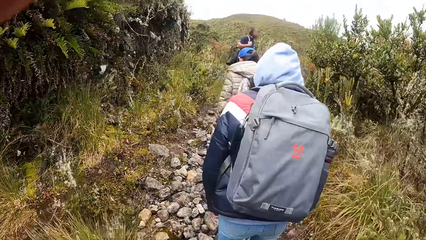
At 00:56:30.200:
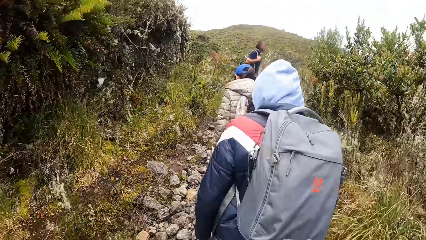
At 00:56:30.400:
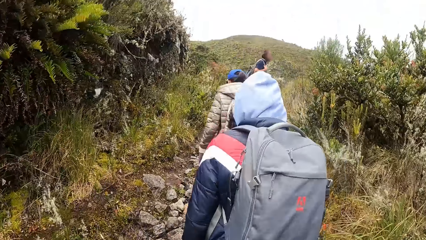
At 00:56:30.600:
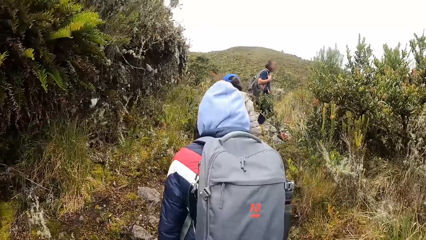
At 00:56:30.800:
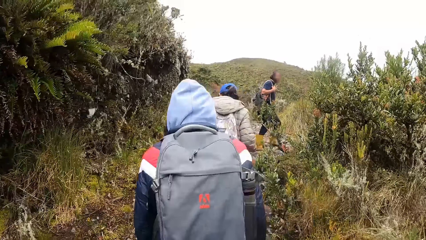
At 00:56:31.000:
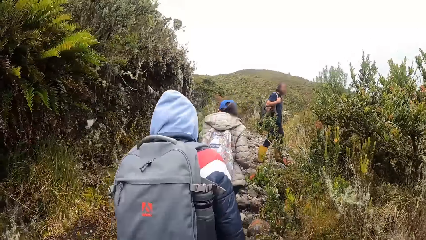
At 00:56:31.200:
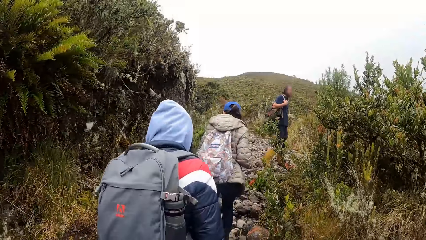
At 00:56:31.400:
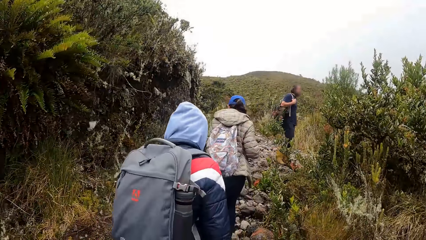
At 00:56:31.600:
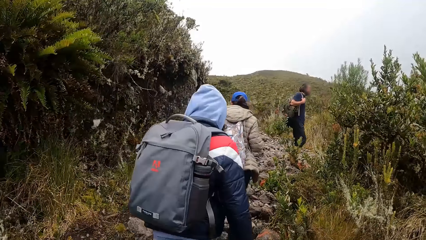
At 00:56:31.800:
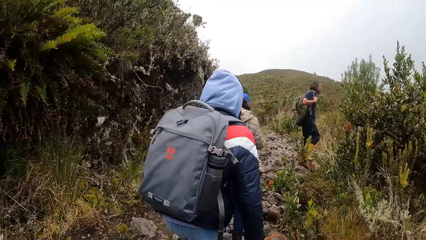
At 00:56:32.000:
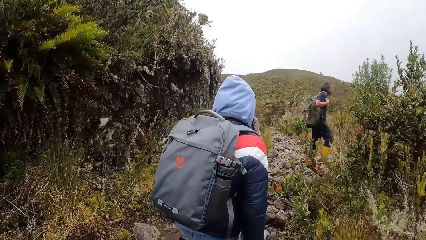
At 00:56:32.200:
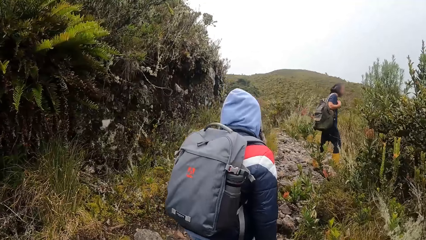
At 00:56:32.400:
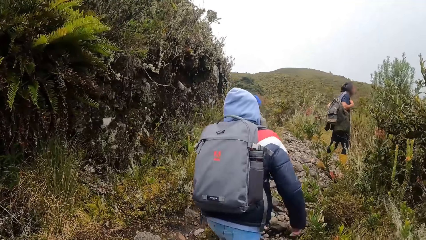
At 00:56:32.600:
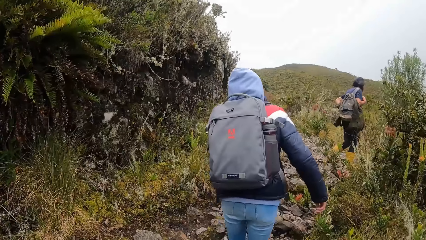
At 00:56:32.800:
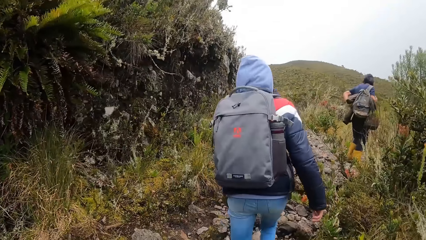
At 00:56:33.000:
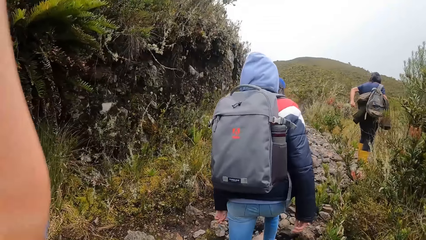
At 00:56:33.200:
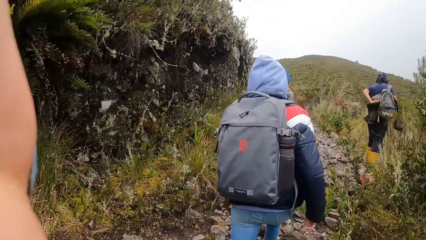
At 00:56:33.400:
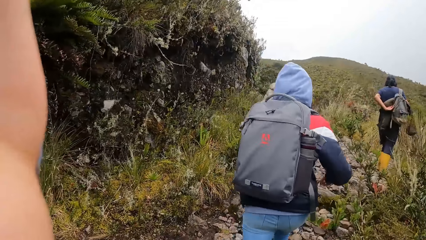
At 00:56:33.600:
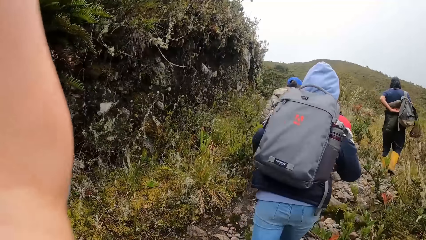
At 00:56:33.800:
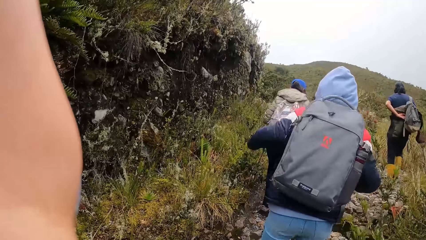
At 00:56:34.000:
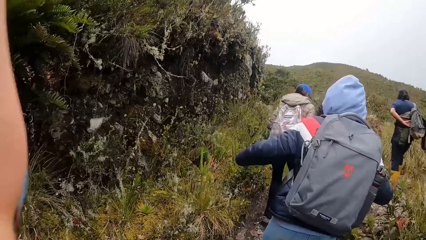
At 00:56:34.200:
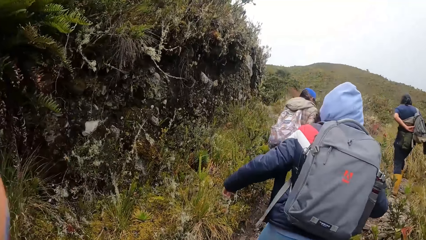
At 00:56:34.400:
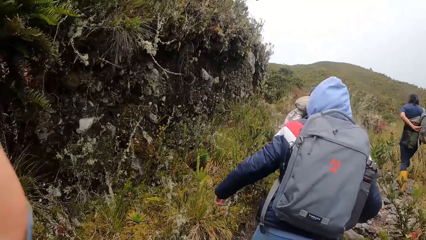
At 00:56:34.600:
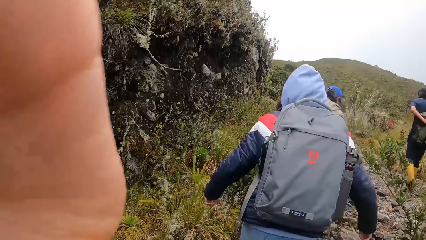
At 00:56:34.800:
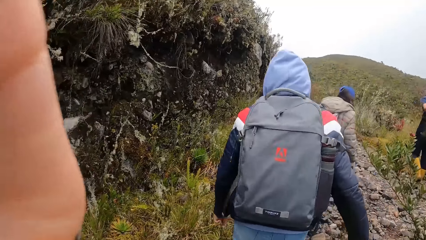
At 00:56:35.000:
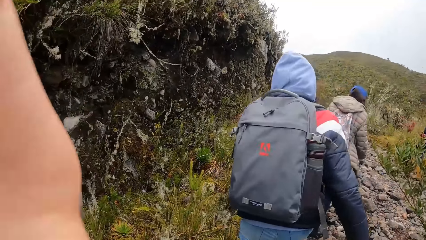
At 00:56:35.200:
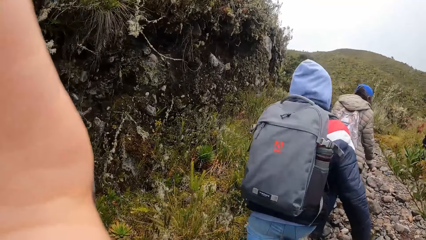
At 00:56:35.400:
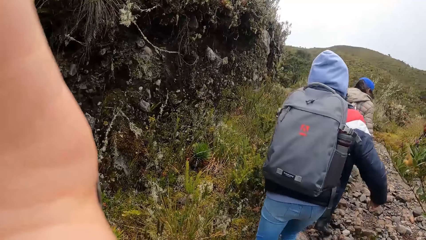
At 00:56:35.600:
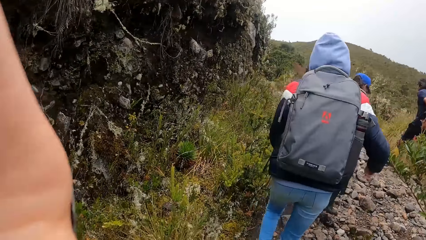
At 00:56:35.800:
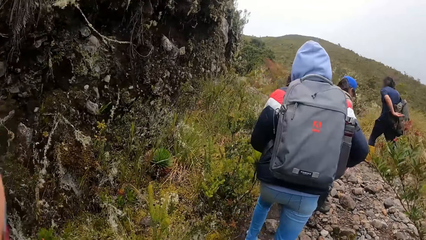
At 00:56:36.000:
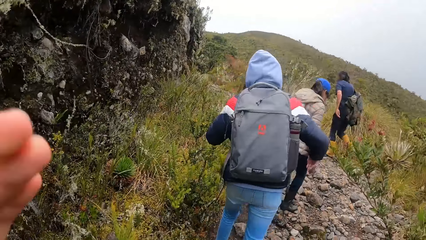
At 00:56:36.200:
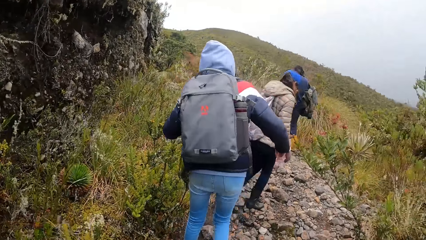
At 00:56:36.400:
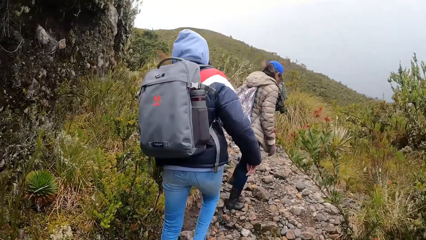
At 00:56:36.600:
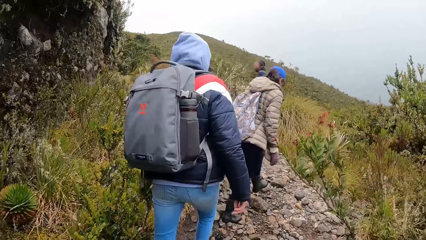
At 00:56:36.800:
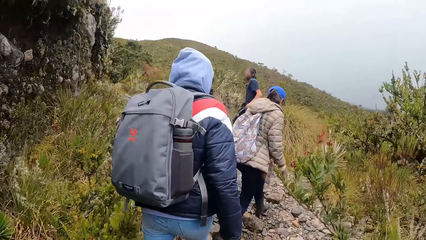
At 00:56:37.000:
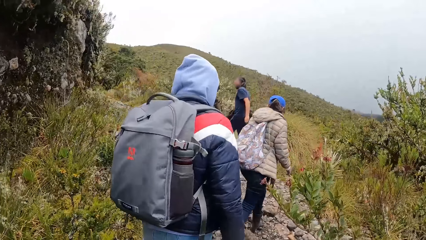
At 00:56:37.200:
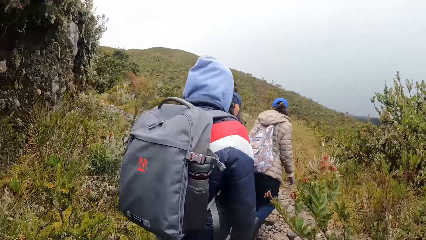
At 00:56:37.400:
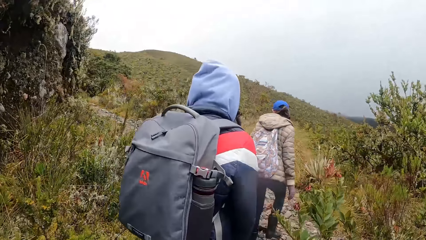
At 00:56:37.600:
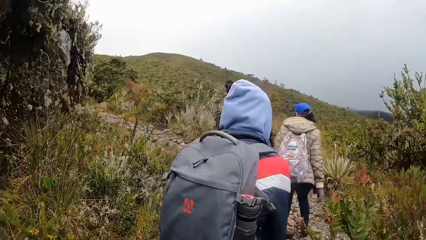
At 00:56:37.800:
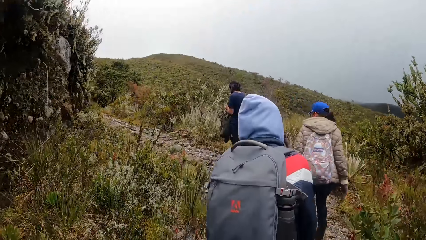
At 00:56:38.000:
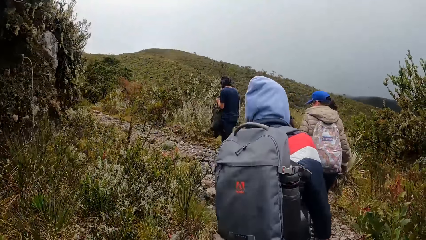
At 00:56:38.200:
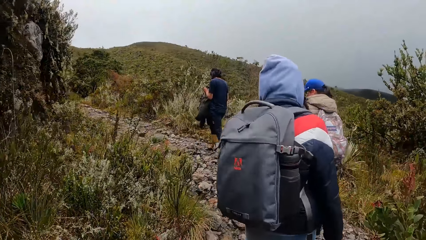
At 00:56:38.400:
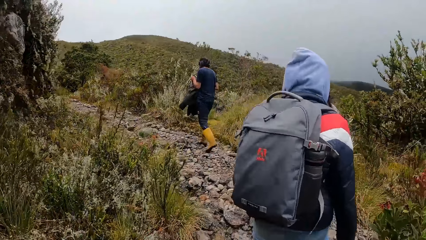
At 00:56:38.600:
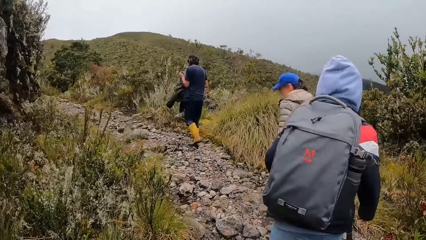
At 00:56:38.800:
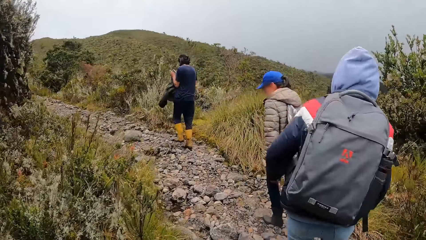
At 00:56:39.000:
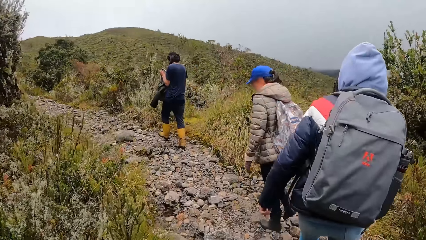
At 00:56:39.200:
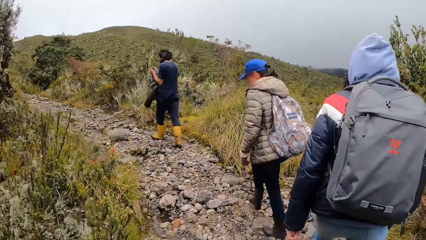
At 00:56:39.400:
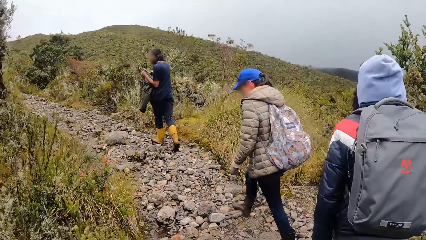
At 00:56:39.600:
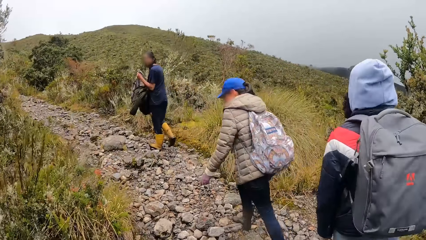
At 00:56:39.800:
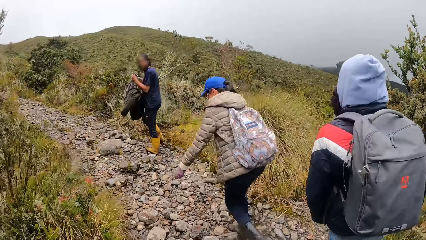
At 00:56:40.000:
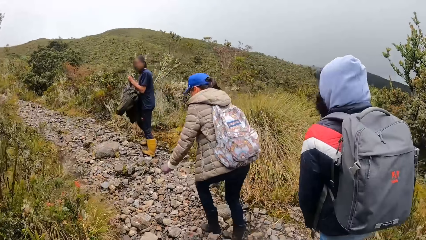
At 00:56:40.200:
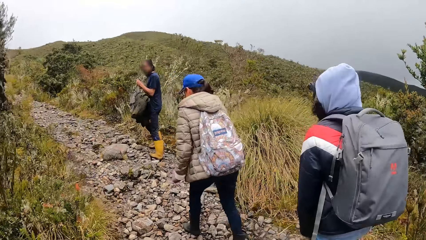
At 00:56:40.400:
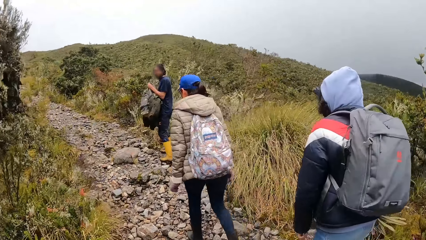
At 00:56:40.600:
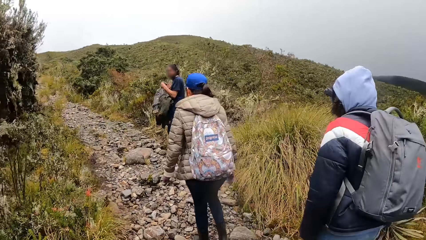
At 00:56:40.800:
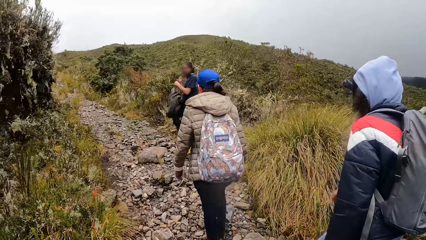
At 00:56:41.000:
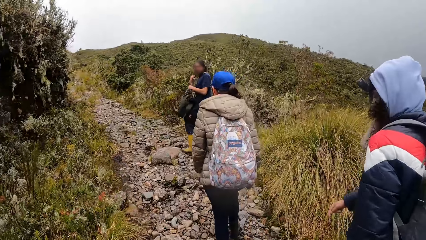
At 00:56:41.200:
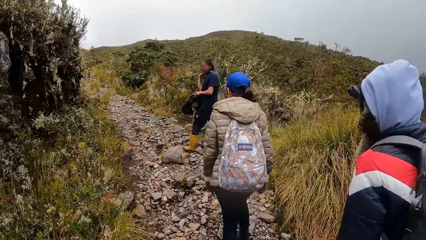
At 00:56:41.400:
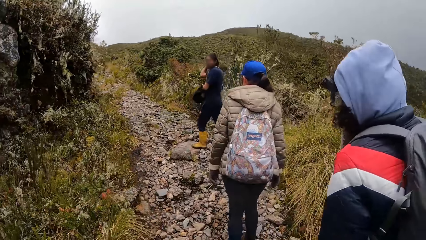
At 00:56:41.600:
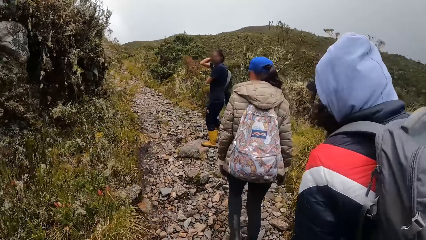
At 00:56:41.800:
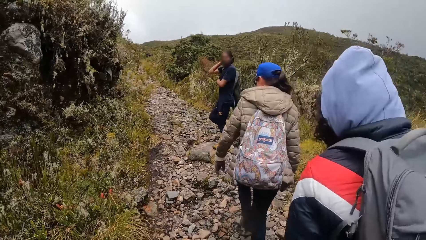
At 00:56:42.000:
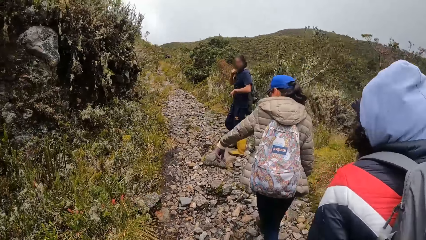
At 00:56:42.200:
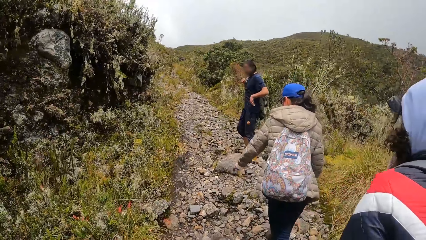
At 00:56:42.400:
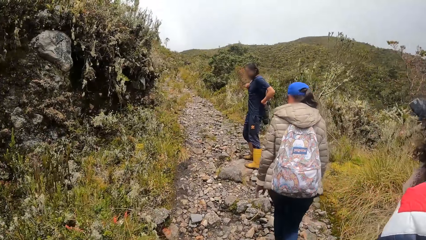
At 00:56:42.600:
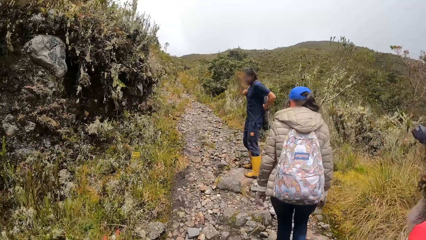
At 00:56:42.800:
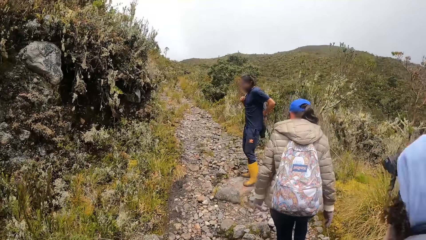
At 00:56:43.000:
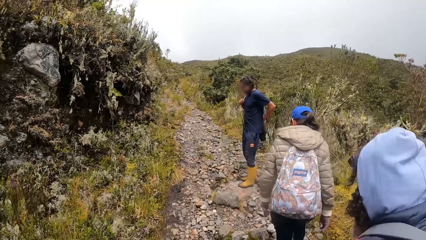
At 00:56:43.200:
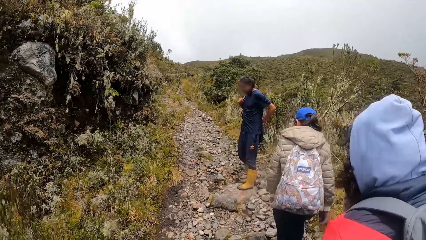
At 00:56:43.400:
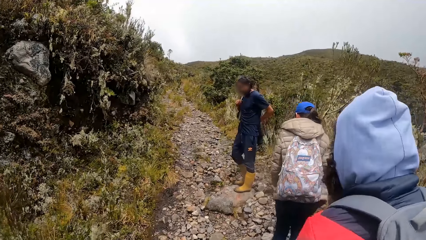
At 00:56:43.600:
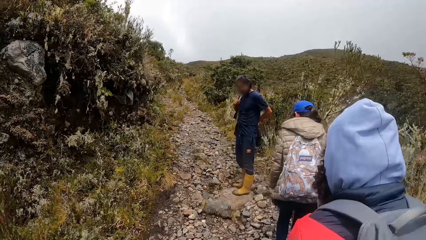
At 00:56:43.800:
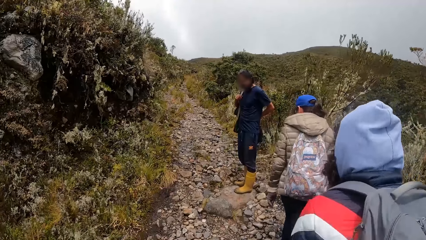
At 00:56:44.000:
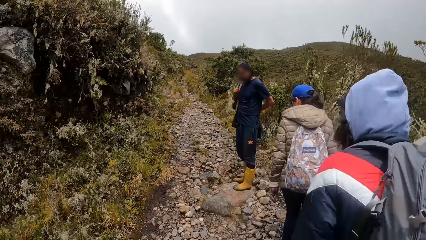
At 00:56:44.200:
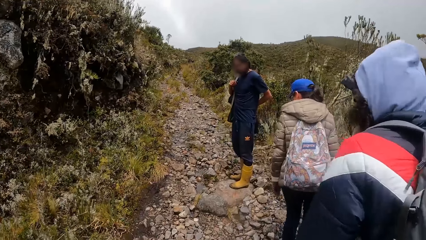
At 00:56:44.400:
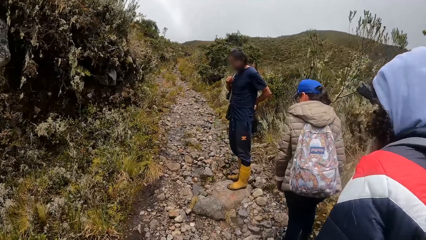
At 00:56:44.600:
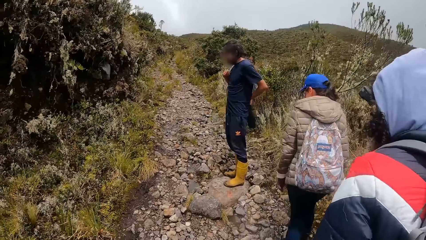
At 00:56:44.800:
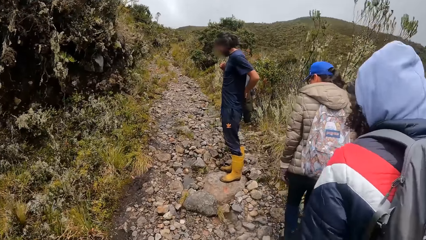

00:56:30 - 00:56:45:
The camera wearer touches her face with her left hand. She raises a hand. She climbs up a hill. A lady climbs up the hill.
